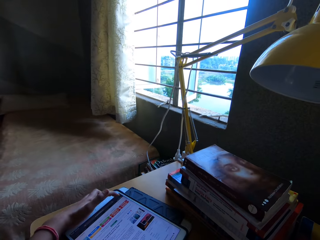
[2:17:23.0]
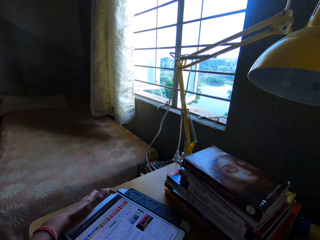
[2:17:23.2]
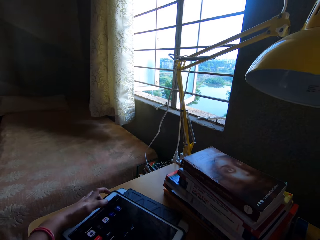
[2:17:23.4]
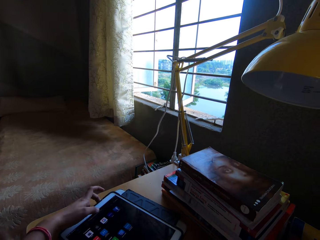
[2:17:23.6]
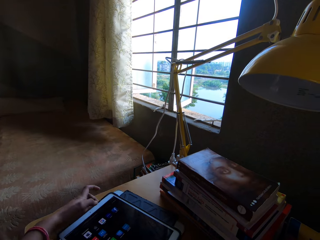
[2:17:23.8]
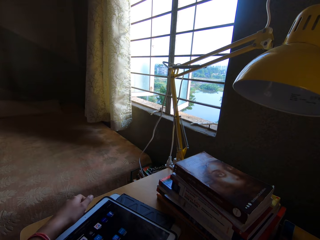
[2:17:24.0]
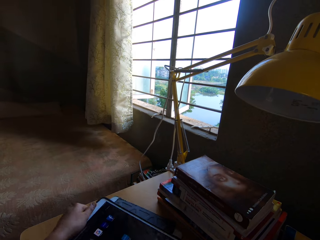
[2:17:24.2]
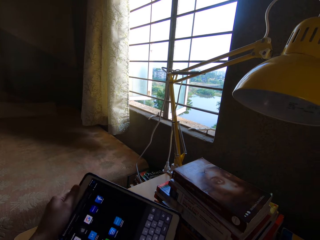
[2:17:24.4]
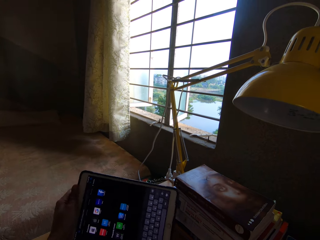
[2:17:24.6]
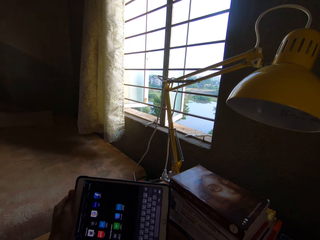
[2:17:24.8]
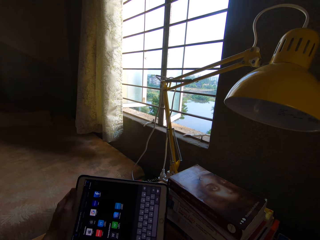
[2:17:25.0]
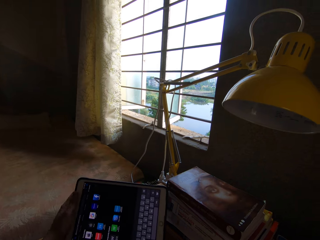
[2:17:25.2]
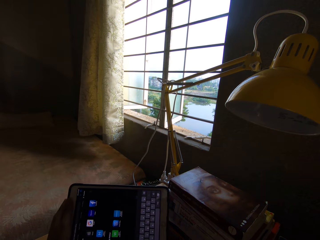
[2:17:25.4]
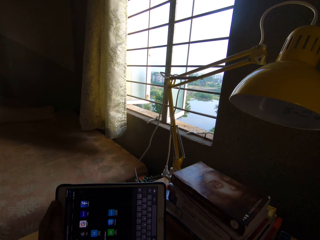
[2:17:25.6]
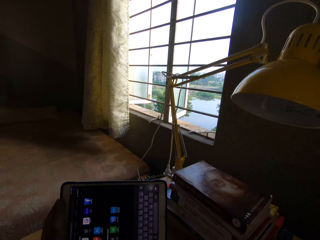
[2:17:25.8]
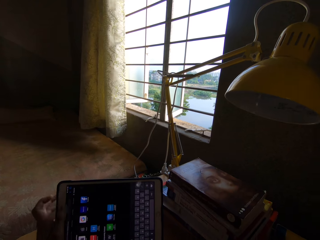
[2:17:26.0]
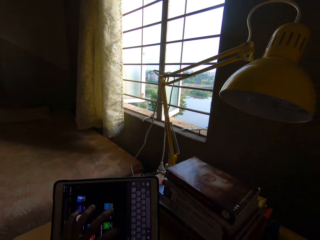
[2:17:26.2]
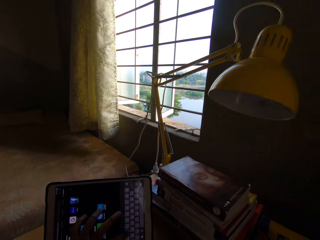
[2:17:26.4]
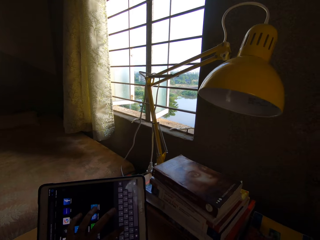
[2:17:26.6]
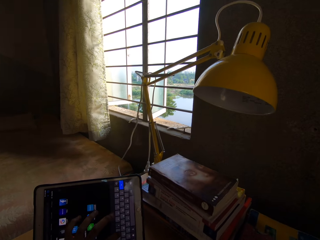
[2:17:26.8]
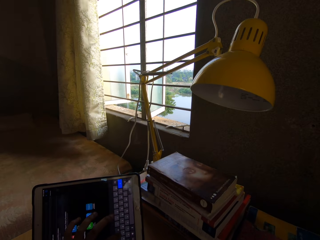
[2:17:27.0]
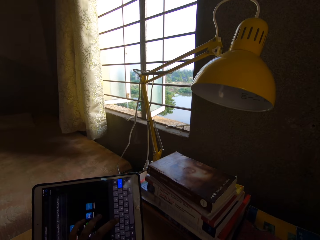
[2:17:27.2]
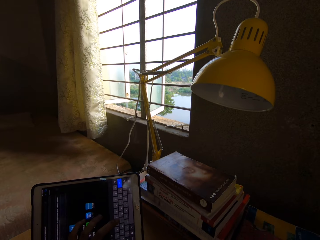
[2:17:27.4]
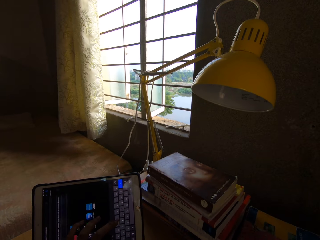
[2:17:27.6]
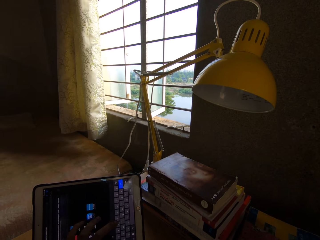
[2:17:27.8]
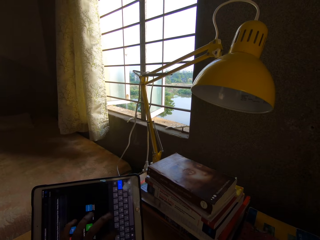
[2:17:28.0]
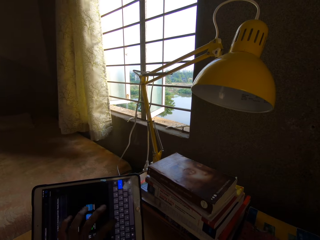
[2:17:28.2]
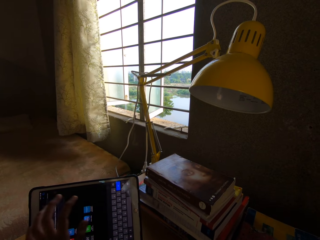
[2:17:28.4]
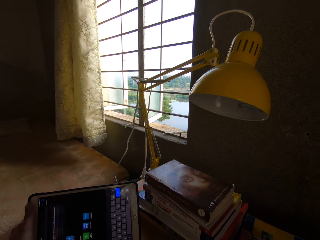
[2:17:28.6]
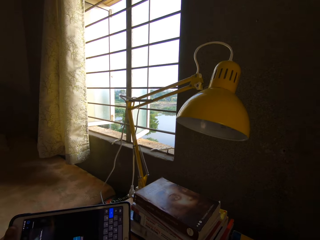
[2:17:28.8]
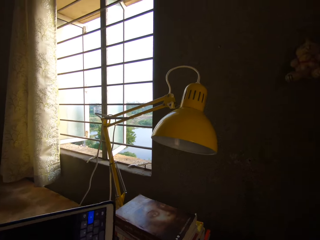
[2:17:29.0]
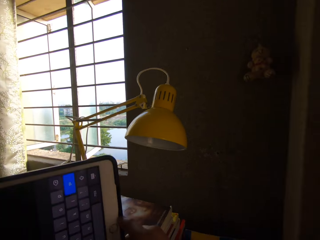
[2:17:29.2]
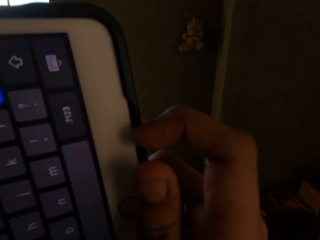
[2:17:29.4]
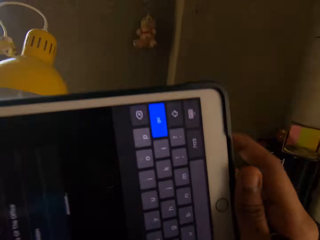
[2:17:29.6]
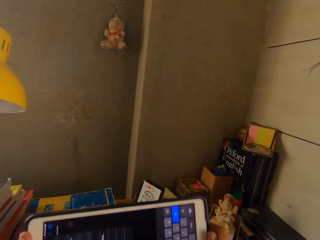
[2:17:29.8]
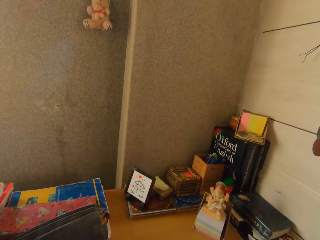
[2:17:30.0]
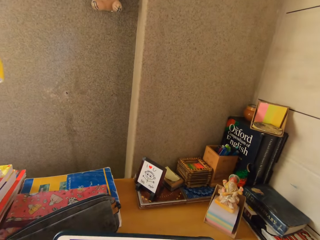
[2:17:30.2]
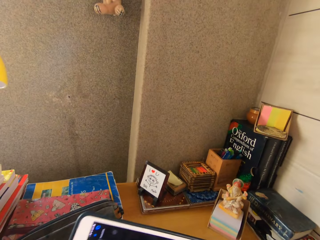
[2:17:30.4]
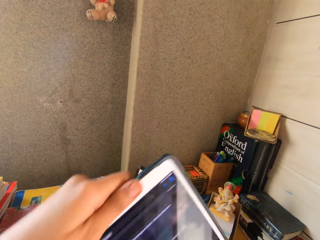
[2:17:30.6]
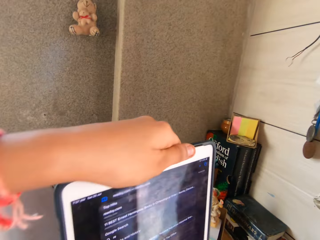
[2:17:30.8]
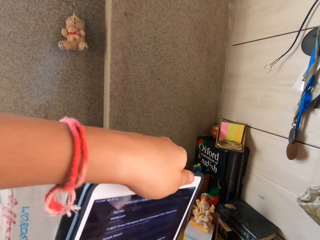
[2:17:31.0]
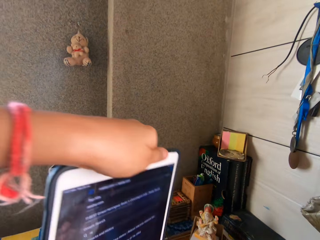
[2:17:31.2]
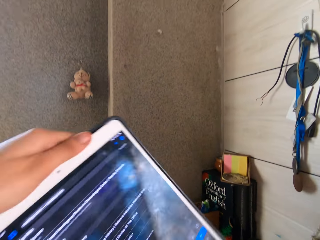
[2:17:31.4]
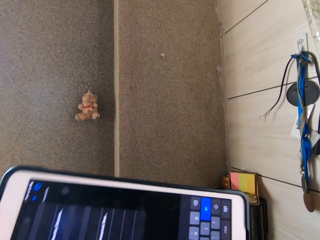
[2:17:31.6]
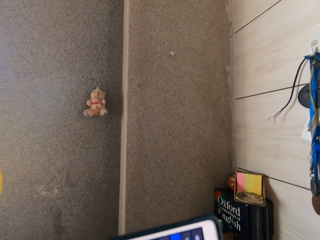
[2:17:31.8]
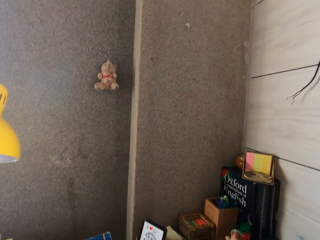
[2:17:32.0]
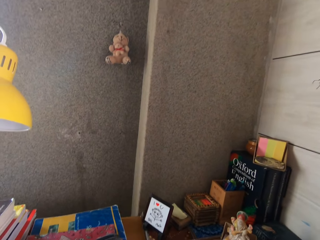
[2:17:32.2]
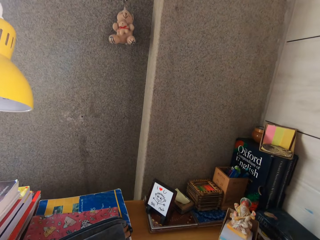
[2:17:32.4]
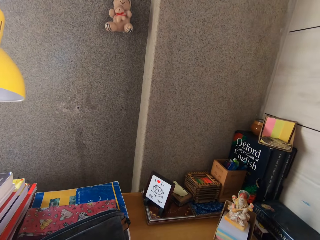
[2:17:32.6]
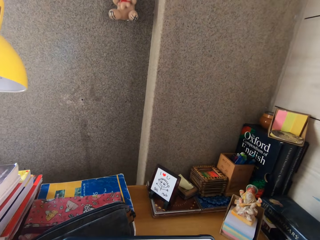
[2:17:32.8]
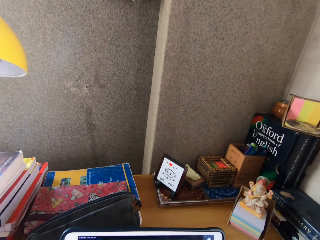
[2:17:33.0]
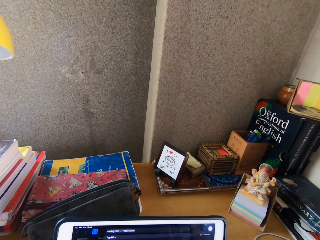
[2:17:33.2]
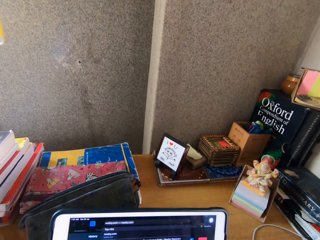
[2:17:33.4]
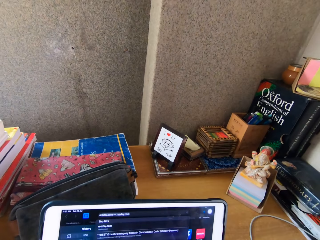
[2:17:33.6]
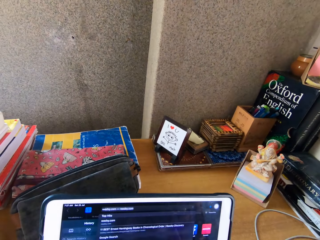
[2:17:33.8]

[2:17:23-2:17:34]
The camera wearer puts the tablet phone upright. They put the tablet phone on the table. They hold the tablet.

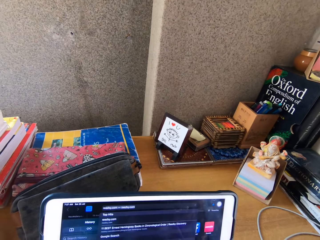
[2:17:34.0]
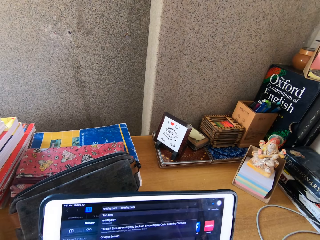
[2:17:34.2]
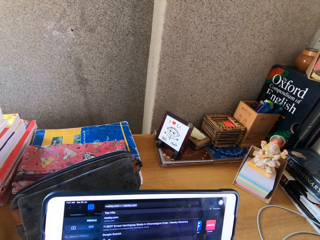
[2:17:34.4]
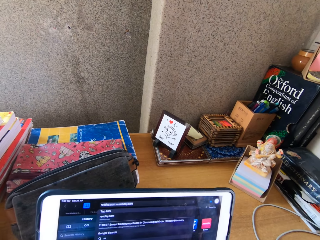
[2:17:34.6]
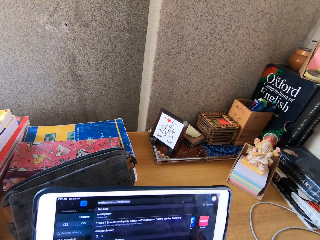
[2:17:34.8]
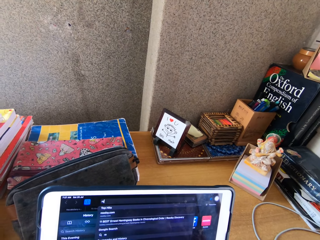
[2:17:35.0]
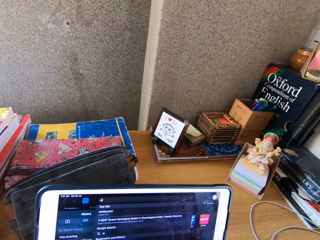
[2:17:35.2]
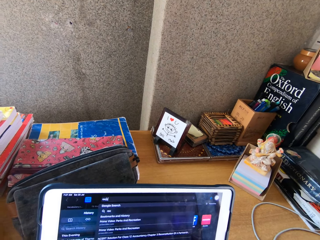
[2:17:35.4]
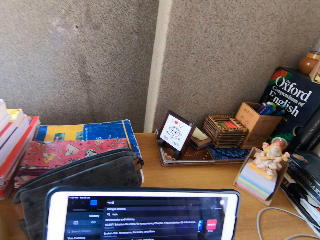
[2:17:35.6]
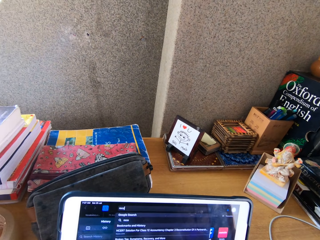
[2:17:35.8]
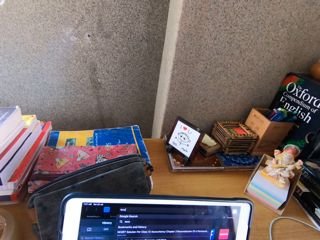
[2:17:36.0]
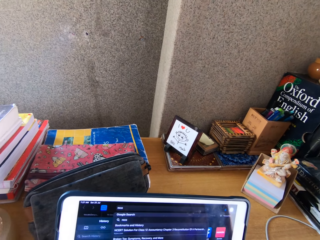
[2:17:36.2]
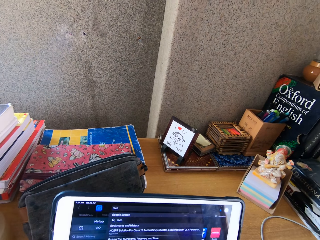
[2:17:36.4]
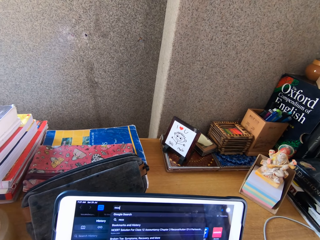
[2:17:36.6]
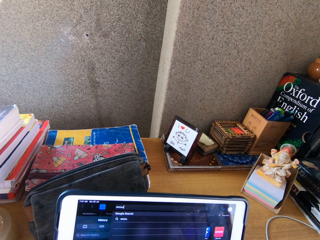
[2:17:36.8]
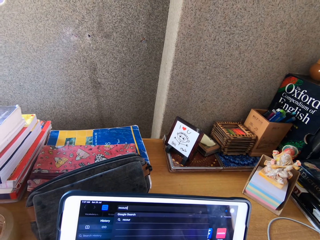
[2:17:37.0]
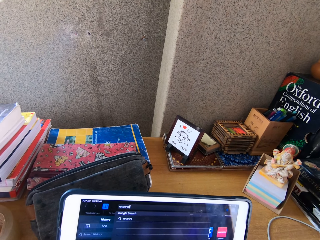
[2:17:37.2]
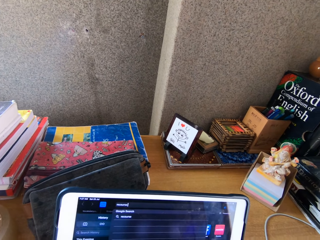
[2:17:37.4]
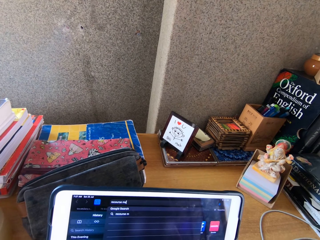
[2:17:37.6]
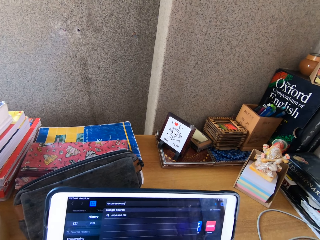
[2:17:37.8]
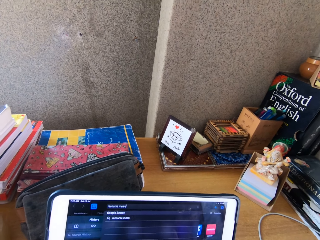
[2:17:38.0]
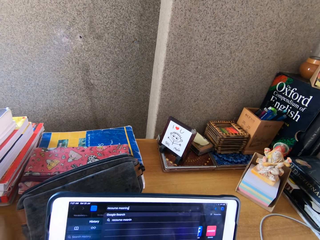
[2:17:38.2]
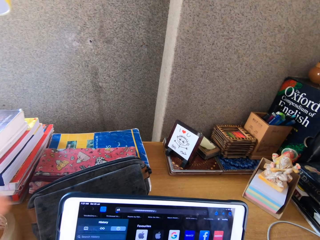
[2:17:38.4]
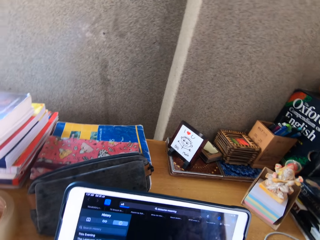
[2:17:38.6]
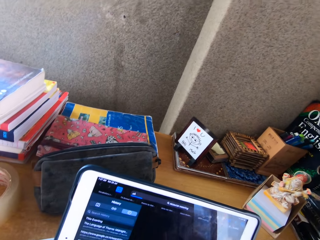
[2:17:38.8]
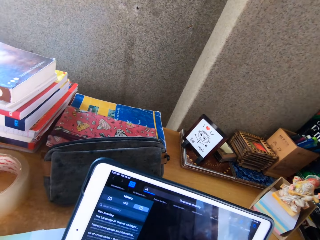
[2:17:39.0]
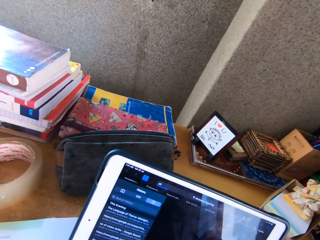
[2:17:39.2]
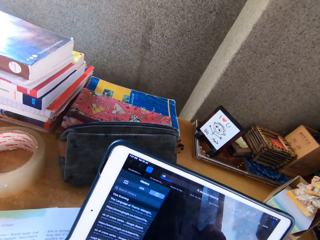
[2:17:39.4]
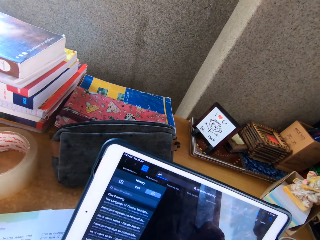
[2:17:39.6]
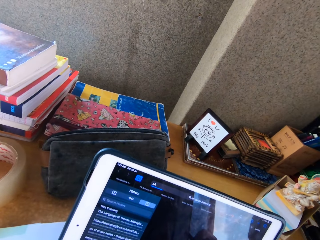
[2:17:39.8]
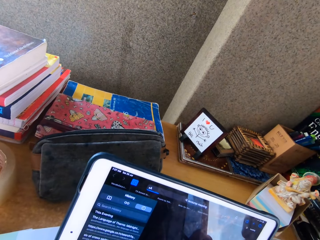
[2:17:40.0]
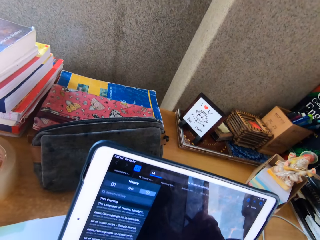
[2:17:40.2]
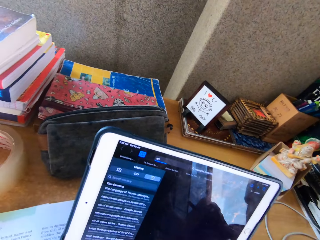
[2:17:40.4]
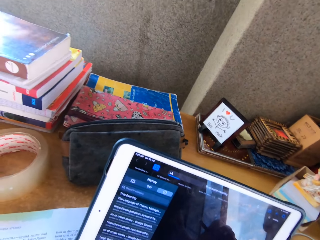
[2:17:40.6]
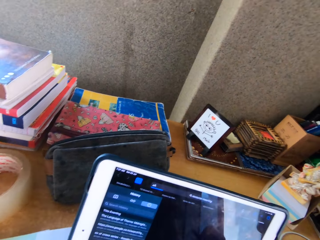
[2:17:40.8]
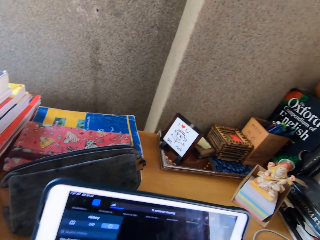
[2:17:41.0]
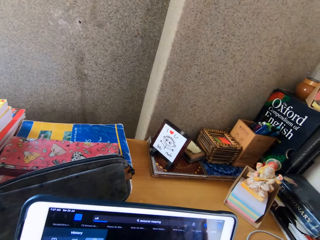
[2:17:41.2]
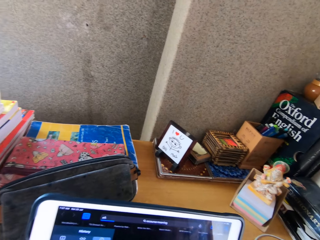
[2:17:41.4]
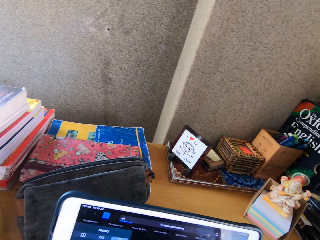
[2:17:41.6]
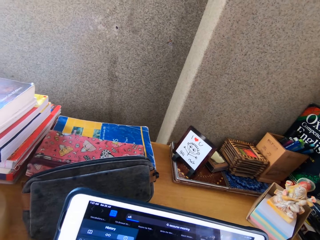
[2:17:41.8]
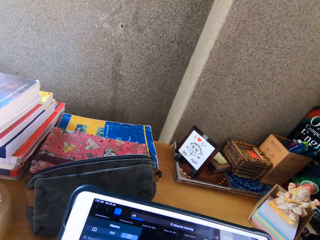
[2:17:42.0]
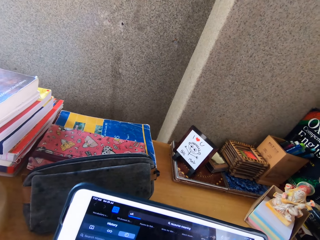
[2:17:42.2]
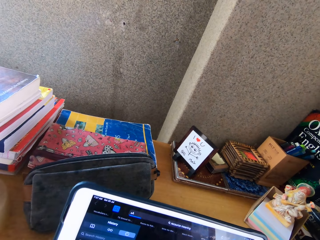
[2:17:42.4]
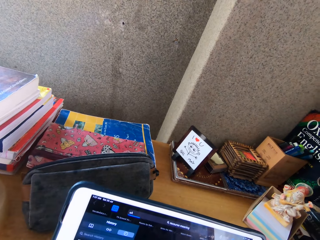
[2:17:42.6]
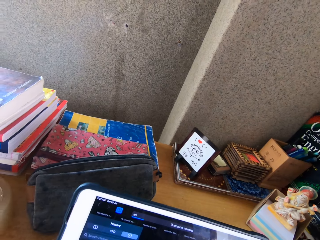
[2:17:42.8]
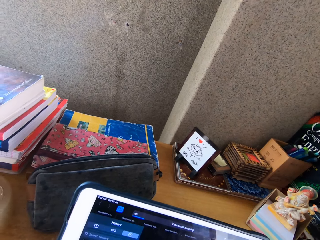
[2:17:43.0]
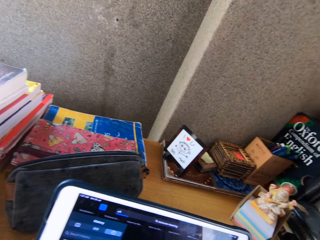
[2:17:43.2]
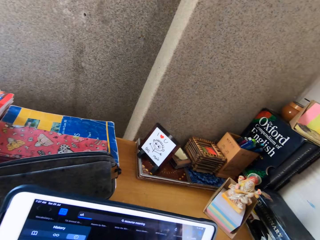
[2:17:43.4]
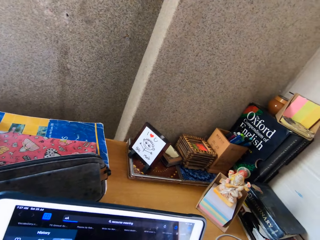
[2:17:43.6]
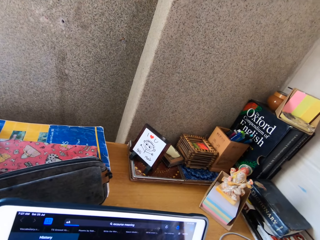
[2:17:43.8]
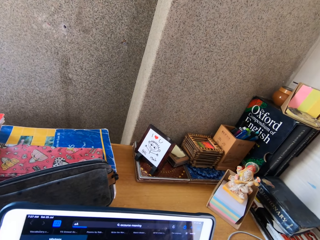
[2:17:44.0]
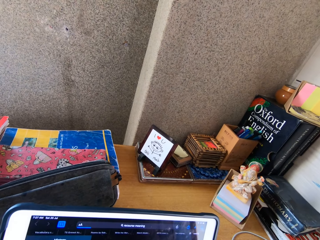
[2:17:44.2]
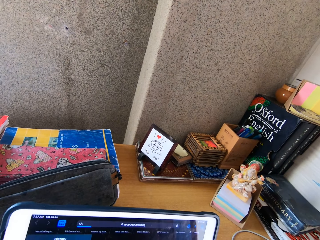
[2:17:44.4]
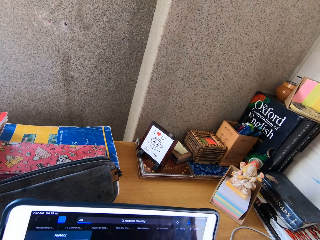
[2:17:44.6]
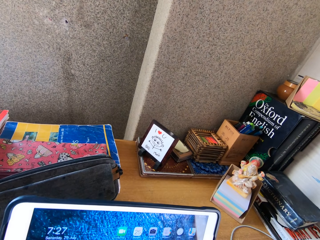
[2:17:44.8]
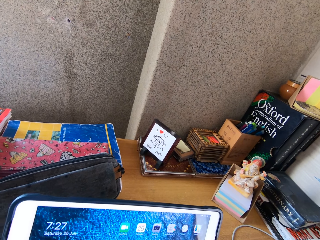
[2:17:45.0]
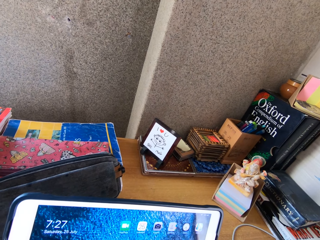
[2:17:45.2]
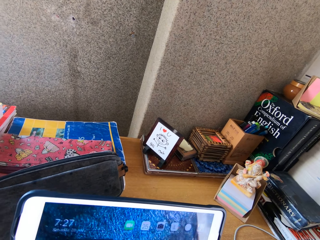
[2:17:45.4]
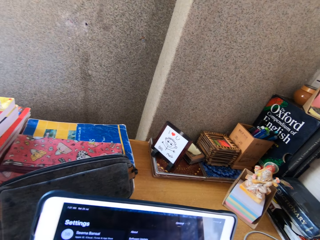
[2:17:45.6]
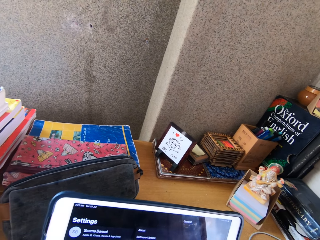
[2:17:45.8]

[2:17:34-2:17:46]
The camera wearer stares at the tablet. They dial at the tablet phone.
